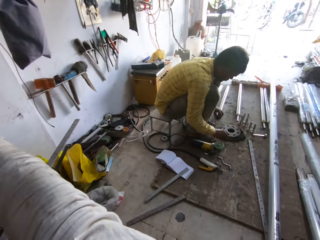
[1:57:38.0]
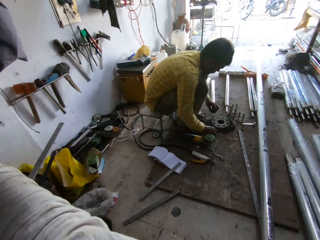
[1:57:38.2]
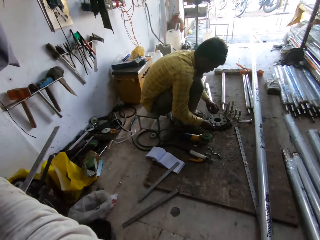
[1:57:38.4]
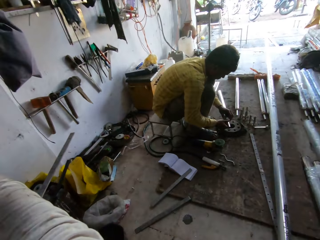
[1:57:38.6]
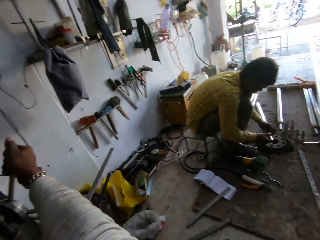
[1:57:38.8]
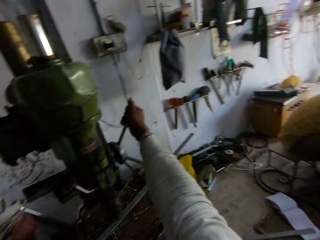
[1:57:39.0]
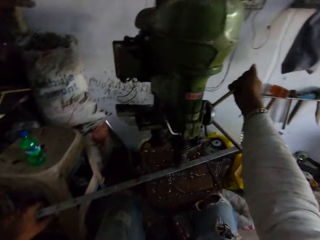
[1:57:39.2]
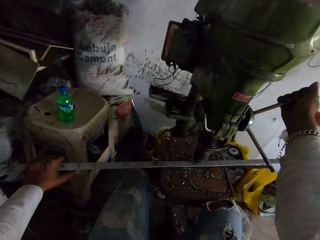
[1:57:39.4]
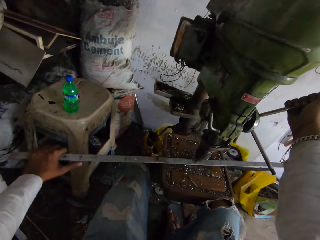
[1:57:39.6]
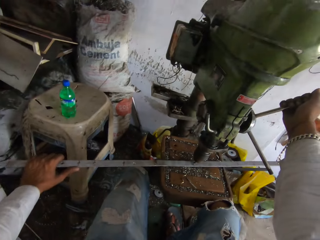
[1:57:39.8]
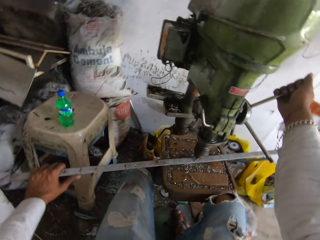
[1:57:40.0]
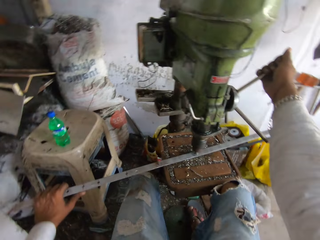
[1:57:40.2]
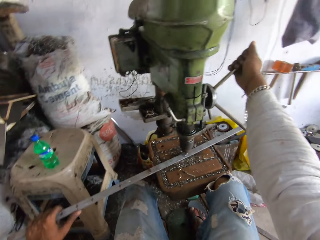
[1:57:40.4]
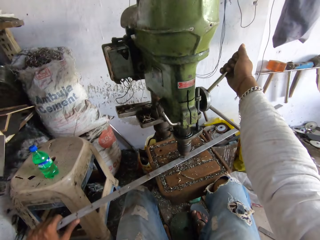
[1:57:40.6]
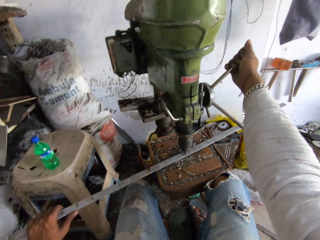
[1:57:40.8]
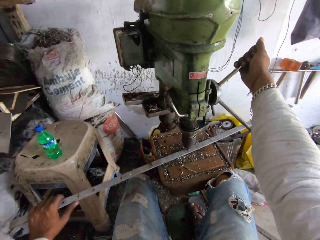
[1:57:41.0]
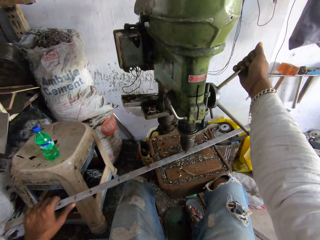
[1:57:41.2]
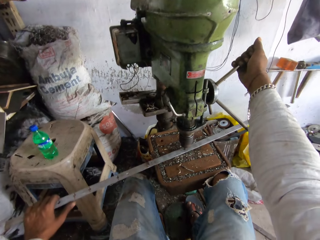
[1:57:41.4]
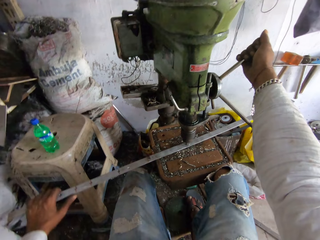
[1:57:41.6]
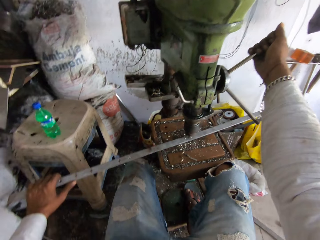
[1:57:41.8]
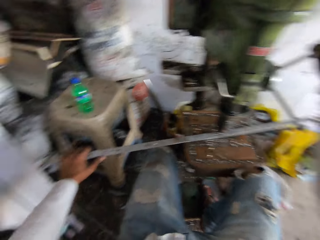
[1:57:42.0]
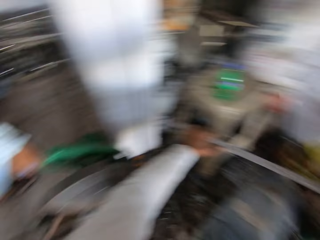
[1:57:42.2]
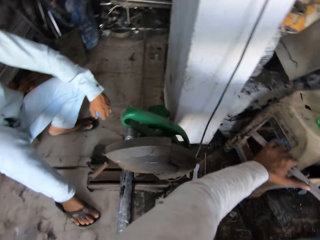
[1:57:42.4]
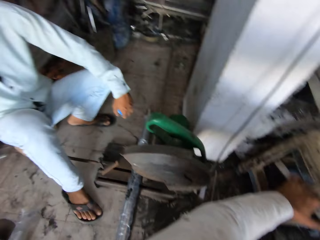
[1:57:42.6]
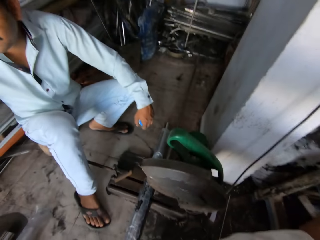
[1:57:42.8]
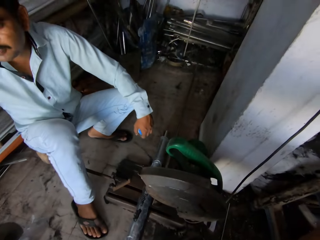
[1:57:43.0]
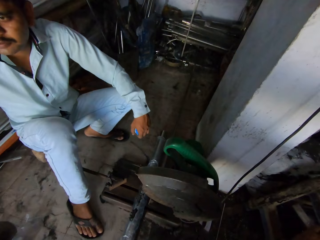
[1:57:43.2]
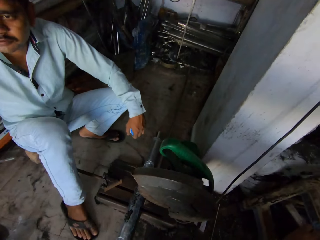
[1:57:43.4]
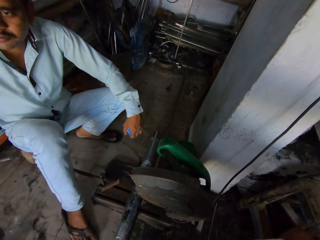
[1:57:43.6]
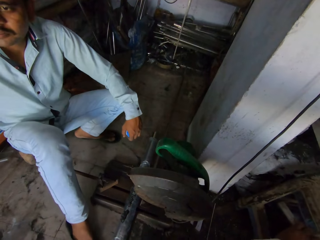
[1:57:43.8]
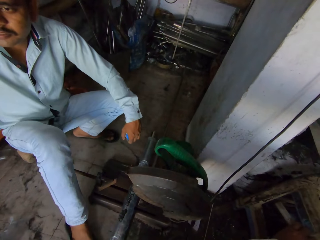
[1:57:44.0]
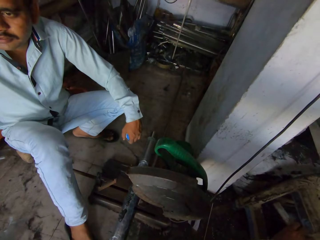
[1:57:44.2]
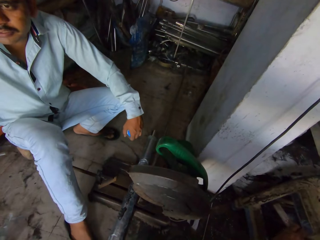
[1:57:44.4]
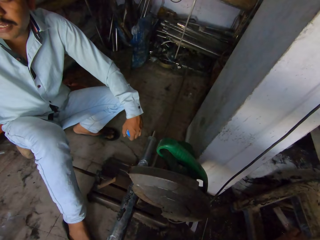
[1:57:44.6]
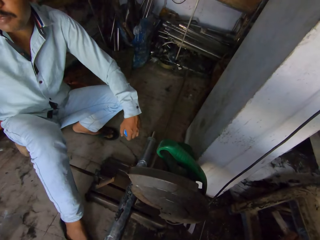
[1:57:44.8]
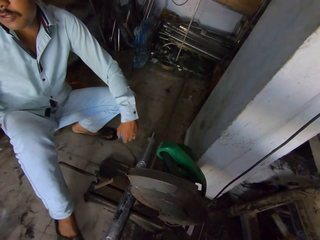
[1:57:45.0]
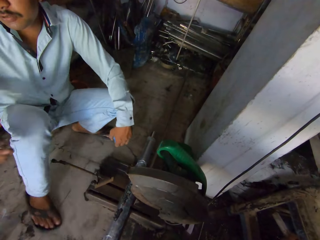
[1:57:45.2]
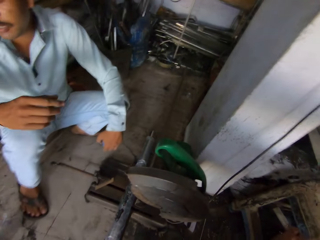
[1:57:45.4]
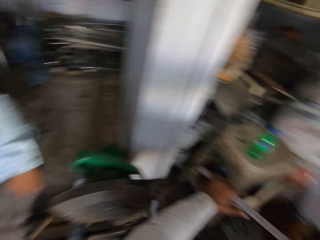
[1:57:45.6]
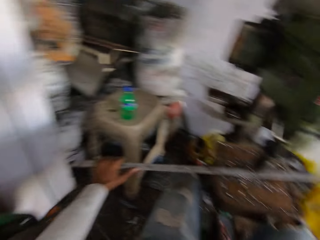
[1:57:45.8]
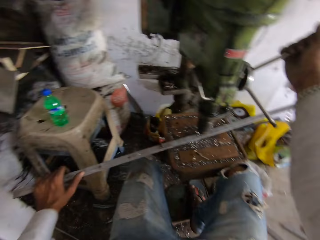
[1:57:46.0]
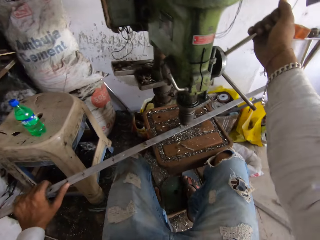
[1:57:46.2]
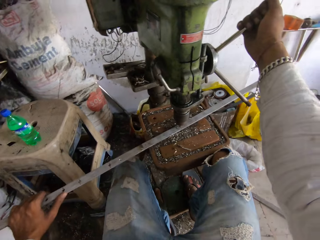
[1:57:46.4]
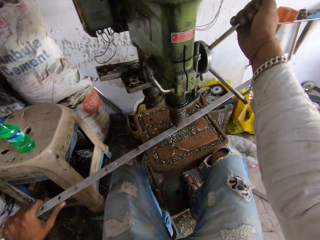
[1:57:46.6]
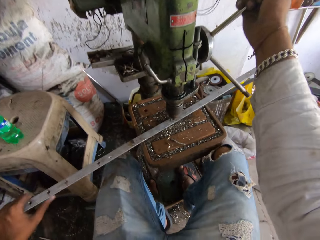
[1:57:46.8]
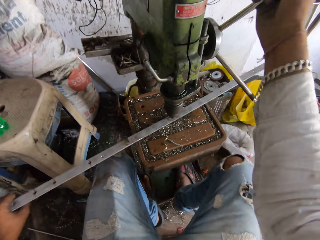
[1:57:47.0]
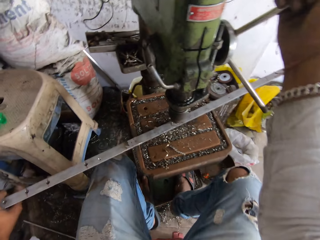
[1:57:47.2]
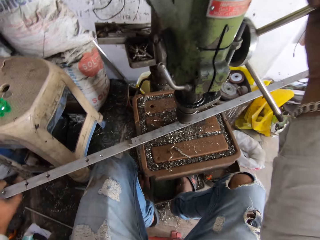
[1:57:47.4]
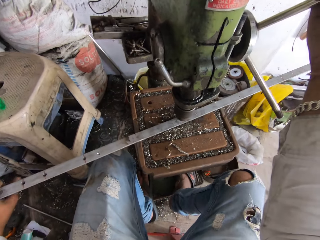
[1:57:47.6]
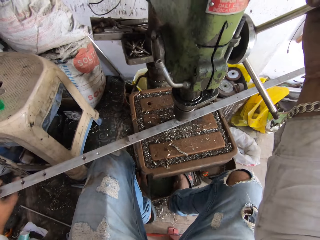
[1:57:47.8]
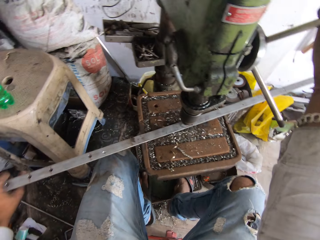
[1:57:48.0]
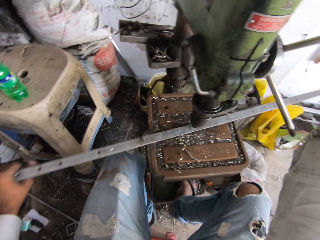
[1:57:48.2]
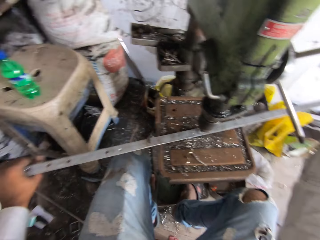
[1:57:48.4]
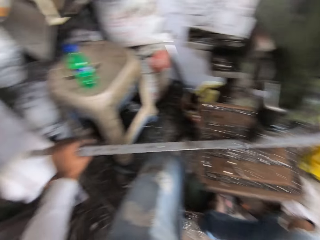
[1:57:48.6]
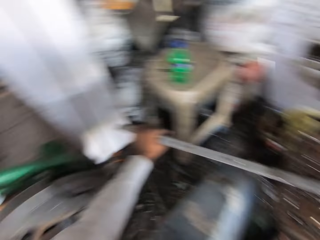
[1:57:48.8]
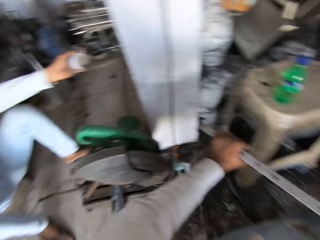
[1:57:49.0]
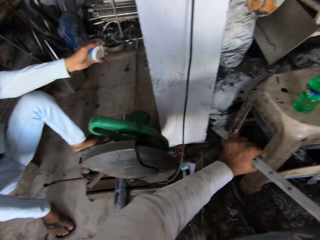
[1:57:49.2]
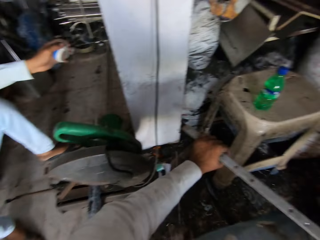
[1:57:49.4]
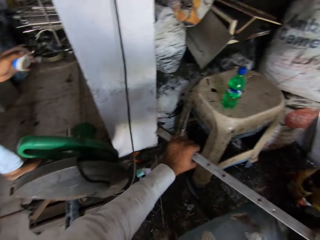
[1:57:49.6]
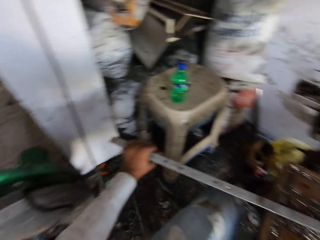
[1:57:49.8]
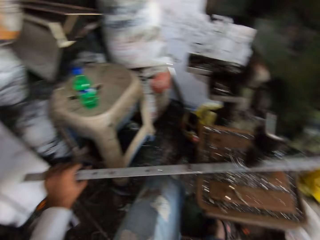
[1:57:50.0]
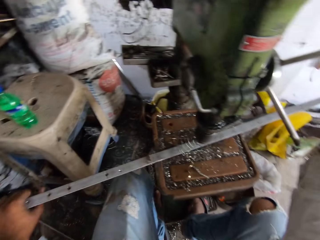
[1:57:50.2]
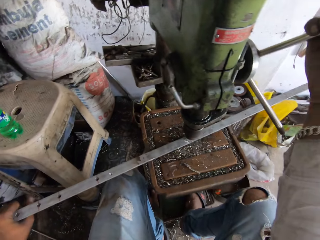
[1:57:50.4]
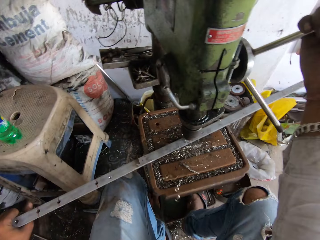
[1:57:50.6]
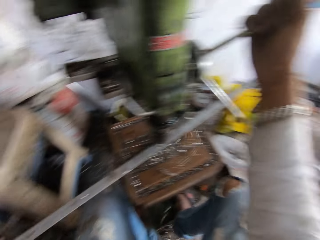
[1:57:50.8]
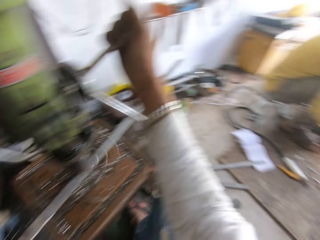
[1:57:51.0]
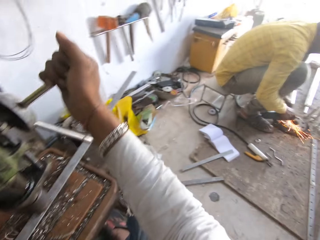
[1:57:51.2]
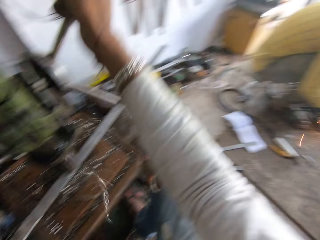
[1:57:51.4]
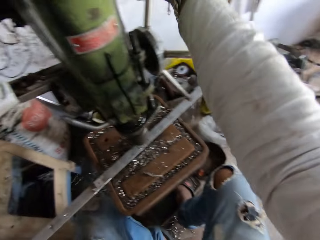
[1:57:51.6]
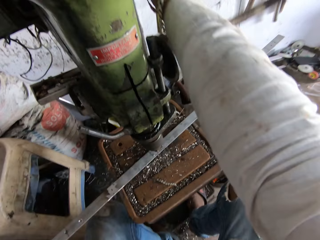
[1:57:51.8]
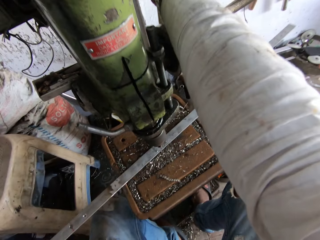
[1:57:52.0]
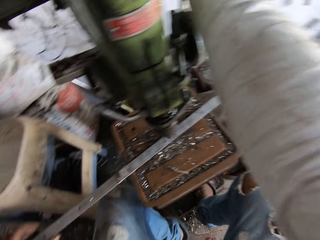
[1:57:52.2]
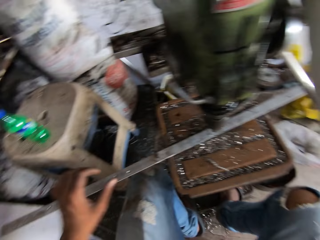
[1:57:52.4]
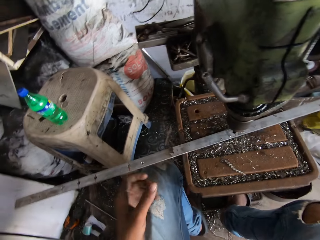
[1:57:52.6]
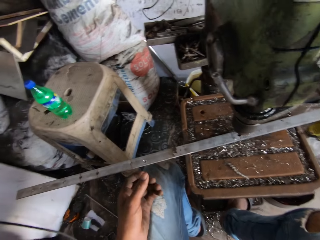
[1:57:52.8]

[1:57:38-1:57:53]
The camera wearer looks around. They turn round. A person holds metal. The camera wearer turns round. They make holes on the steel bar. They turn round and look around. They look at another person. The other person interacts with the camera wearer. The camera wearer turns round. They make holes on the steel bar. They look around, turn round and make holes on the steel bar.

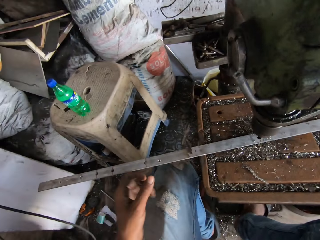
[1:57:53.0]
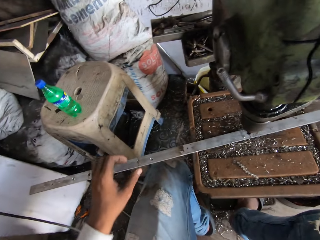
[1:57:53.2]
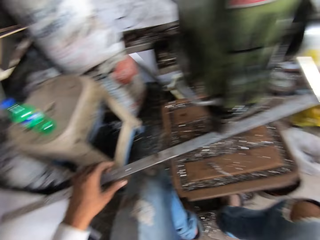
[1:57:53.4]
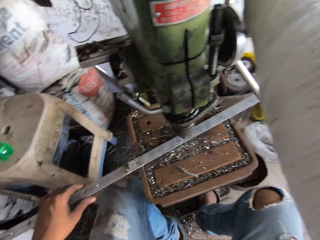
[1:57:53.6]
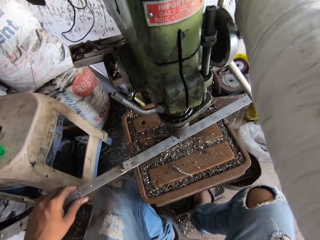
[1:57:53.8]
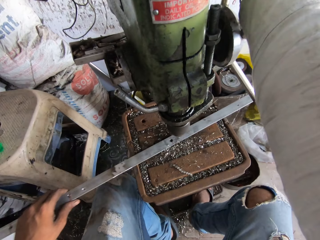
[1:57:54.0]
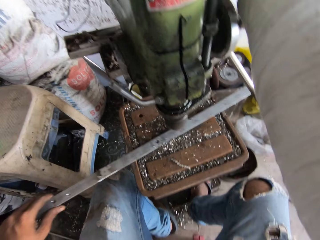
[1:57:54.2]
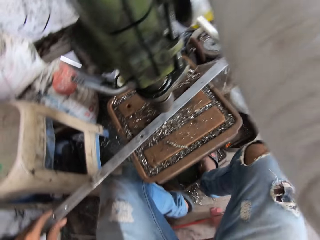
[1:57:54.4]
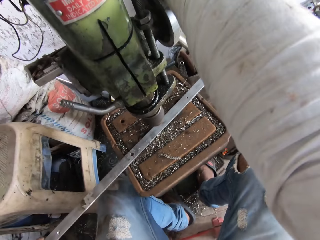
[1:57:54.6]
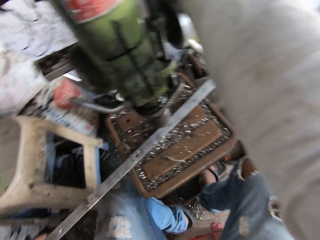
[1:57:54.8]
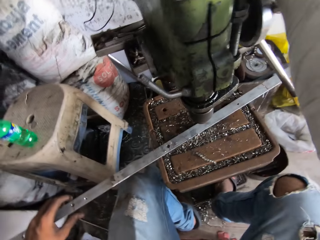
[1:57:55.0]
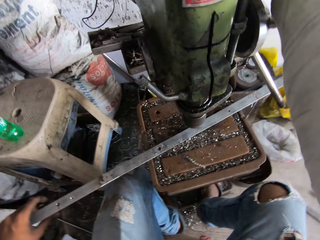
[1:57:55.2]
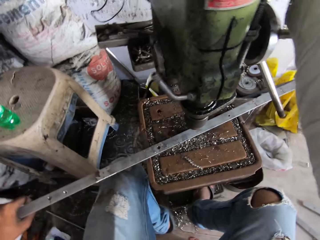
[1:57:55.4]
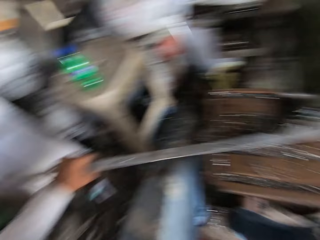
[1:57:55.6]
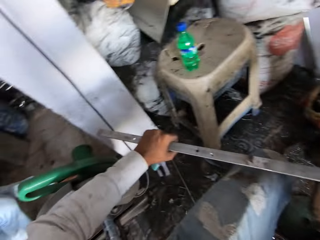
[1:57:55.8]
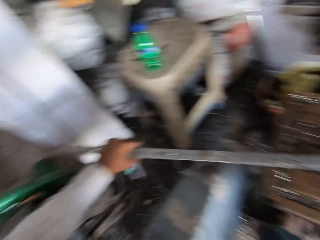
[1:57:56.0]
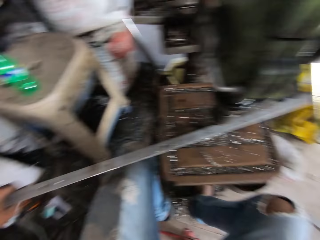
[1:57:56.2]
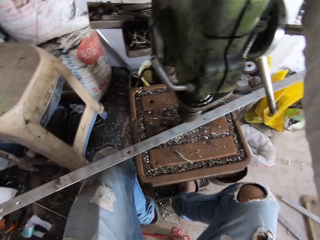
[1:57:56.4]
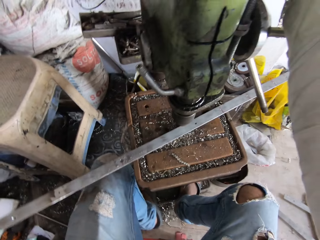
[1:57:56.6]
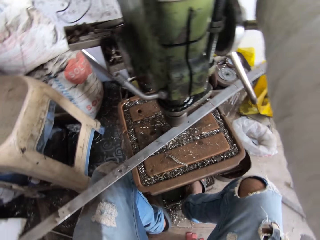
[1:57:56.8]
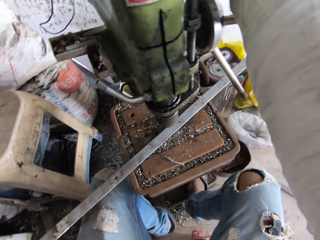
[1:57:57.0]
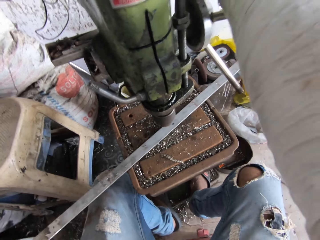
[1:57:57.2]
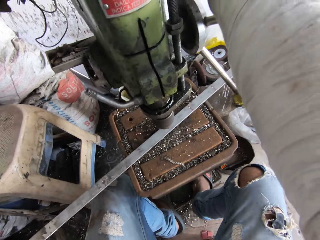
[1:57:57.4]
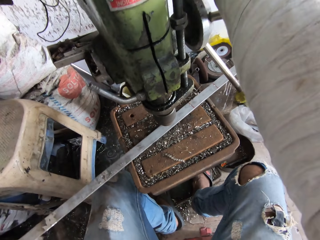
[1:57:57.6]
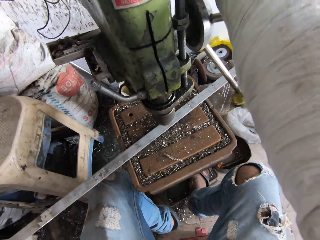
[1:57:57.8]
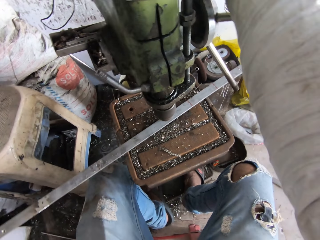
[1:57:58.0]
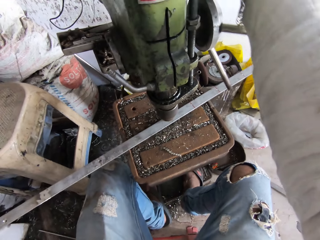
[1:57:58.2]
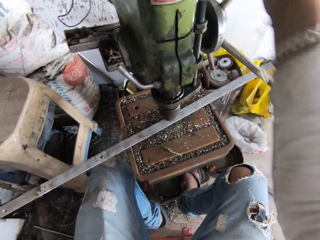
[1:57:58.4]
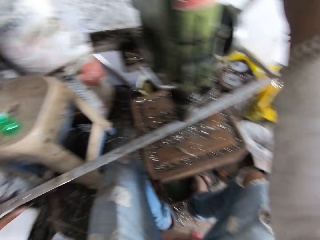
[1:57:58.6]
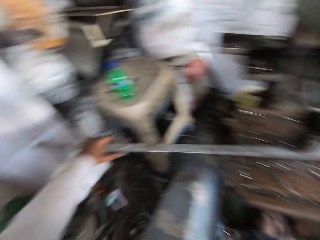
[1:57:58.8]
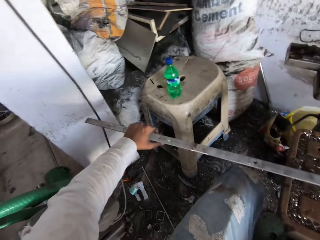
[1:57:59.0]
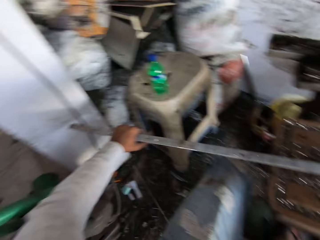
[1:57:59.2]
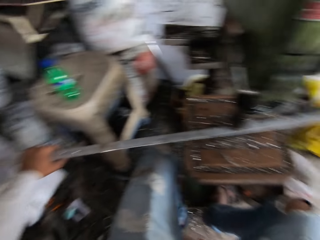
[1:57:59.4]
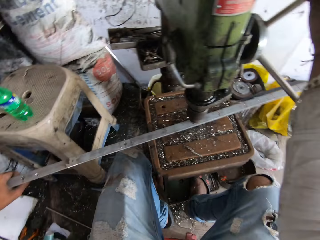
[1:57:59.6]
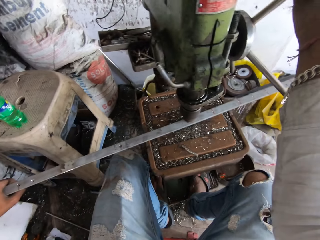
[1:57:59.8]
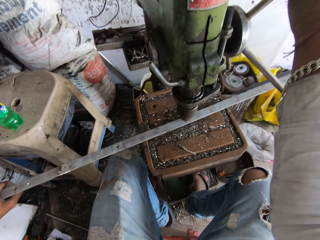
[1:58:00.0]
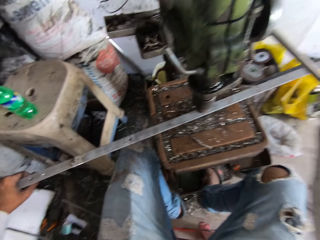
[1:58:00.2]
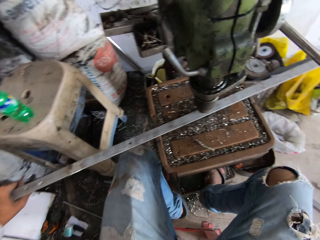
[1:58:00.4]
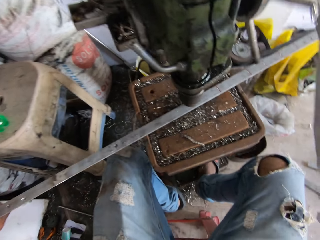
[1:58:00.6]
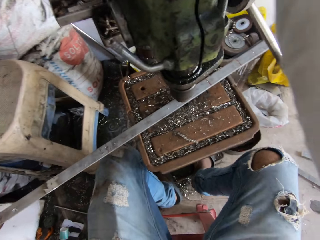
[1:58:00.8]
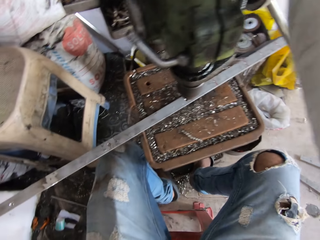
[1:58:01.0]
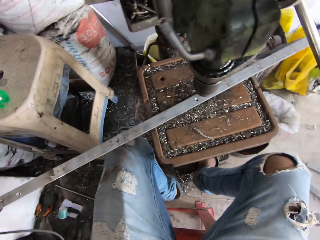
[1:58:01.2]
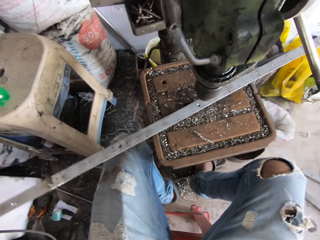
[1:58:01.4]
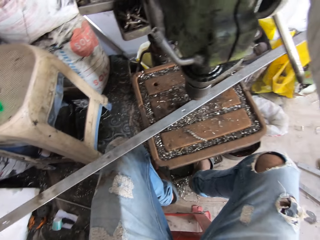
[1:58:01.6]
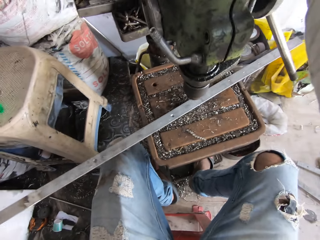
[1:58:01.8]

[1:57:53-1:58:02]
The camera wearer holds a metal bar. They pull a metal strip. They move the metal bar. They make holes on the steel bar. They move the metal bar. They turn round. They look around. They make holes on the steel bar.
